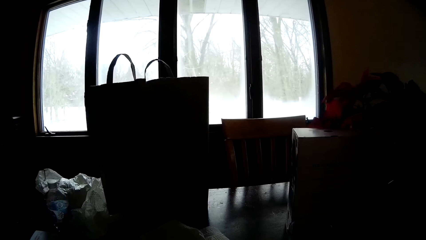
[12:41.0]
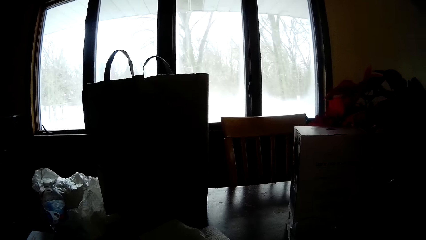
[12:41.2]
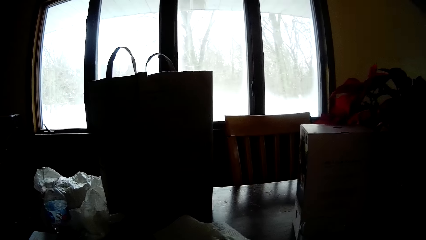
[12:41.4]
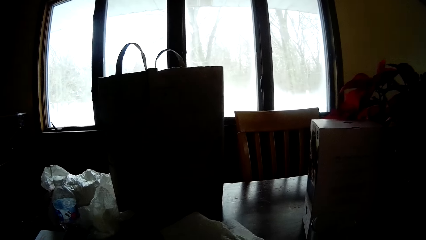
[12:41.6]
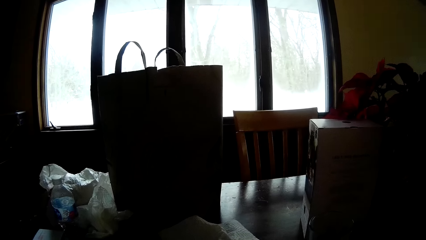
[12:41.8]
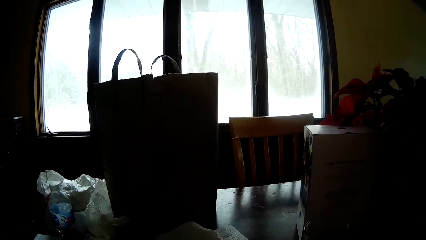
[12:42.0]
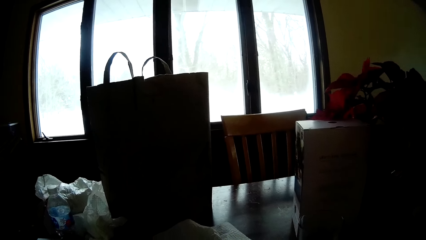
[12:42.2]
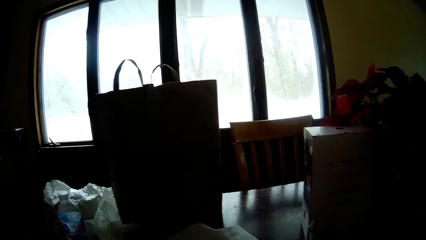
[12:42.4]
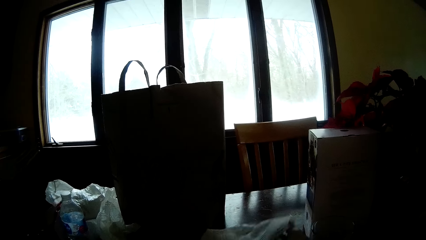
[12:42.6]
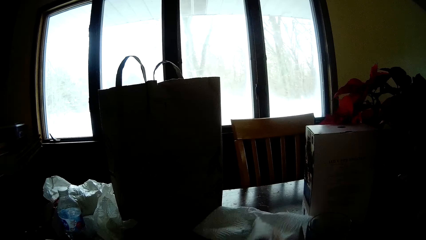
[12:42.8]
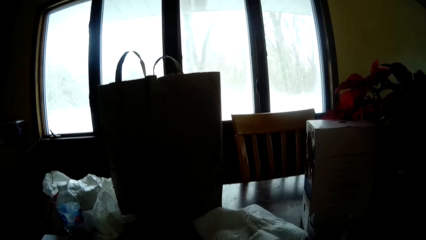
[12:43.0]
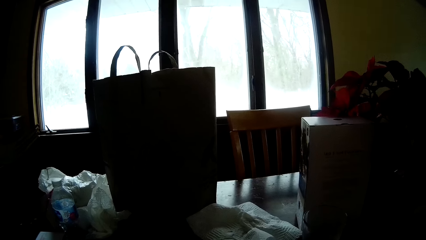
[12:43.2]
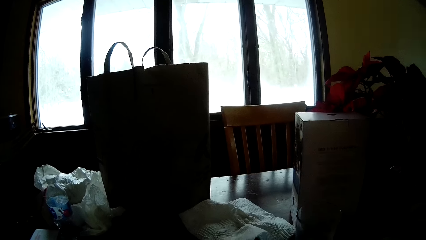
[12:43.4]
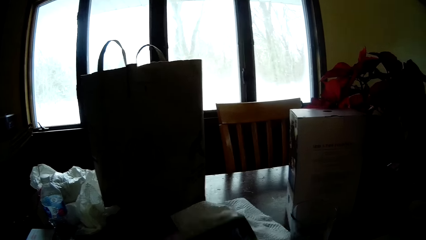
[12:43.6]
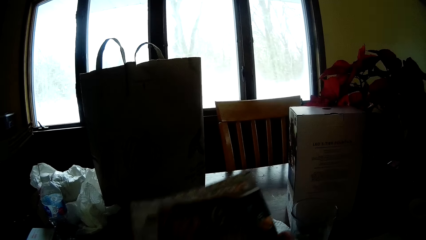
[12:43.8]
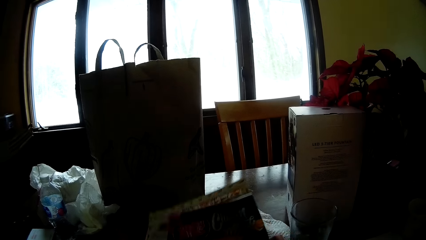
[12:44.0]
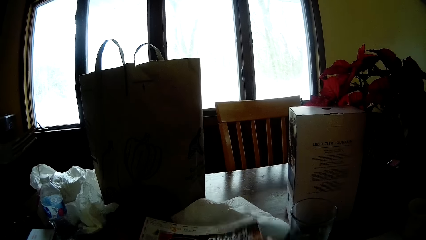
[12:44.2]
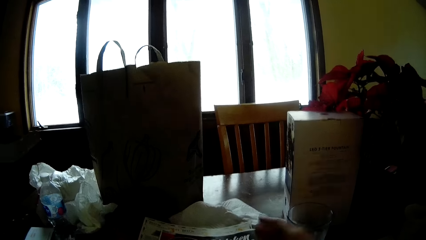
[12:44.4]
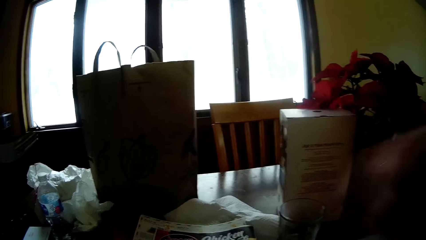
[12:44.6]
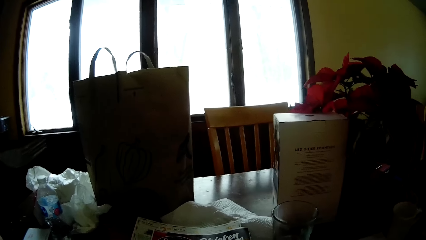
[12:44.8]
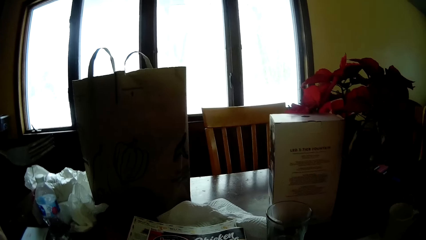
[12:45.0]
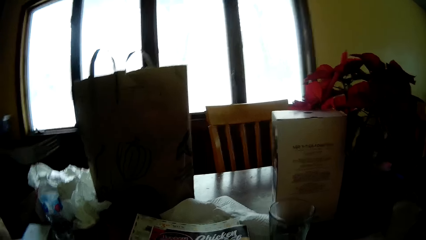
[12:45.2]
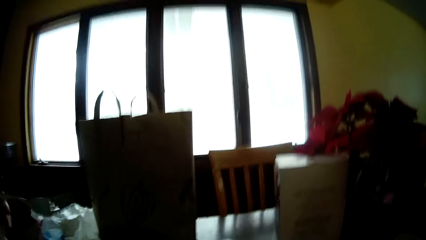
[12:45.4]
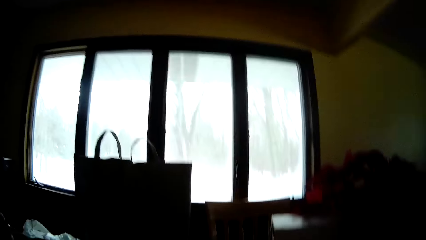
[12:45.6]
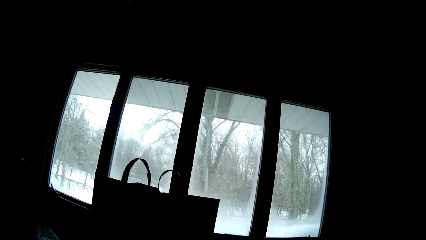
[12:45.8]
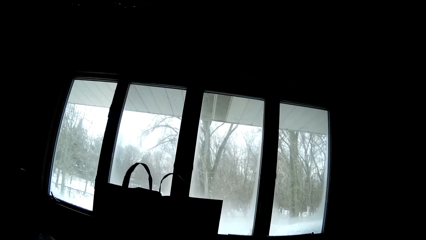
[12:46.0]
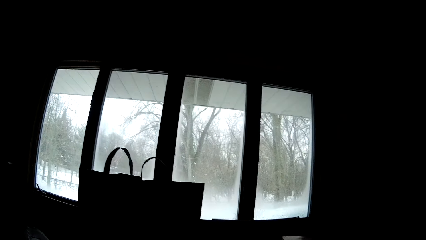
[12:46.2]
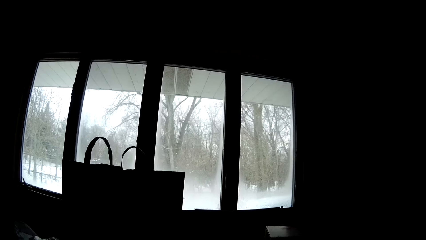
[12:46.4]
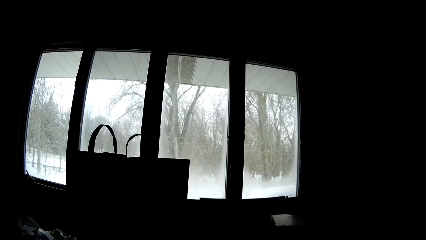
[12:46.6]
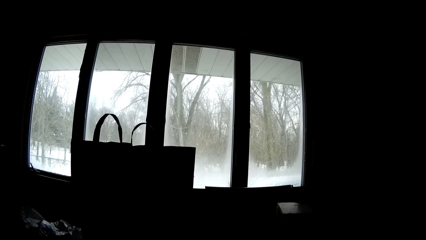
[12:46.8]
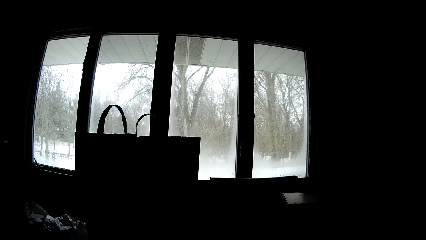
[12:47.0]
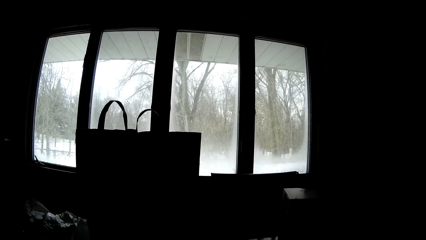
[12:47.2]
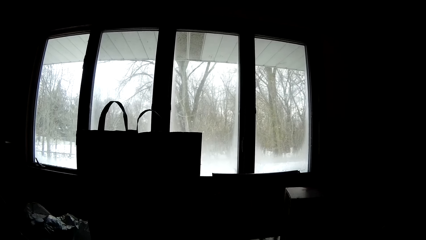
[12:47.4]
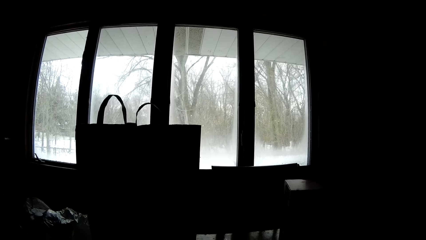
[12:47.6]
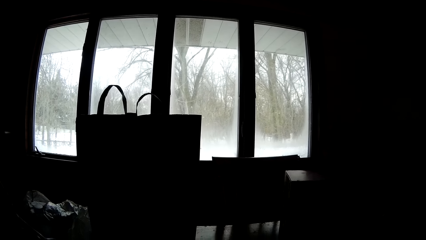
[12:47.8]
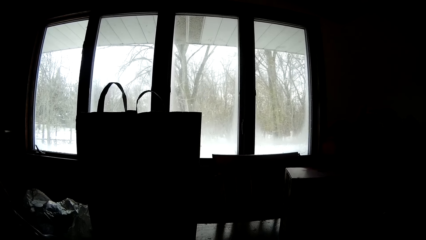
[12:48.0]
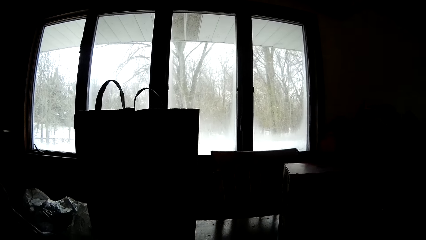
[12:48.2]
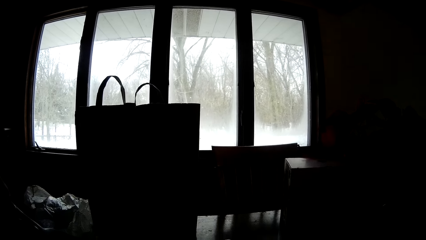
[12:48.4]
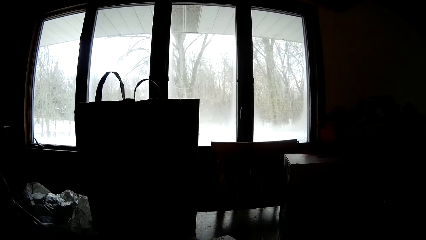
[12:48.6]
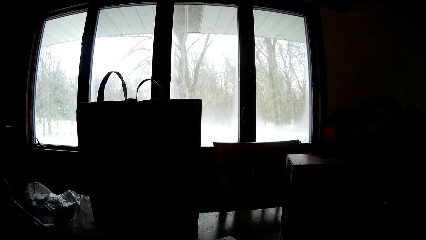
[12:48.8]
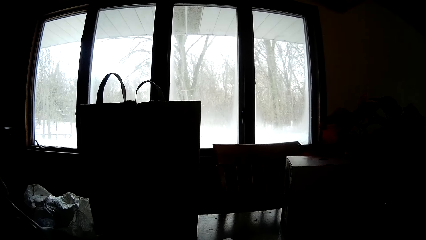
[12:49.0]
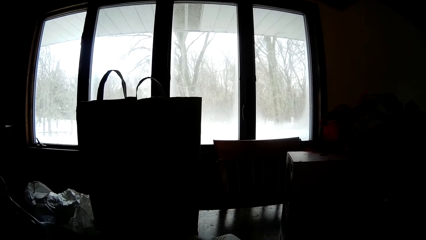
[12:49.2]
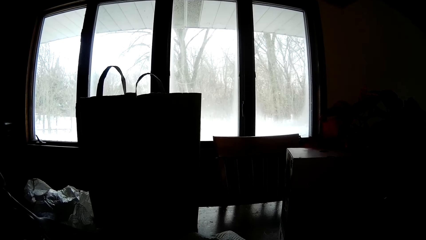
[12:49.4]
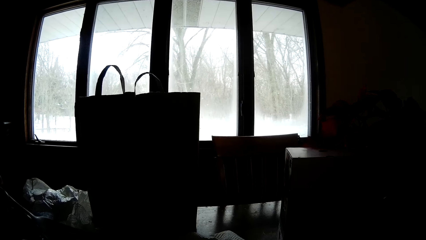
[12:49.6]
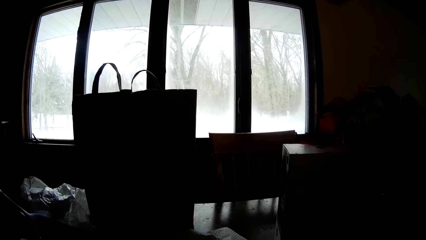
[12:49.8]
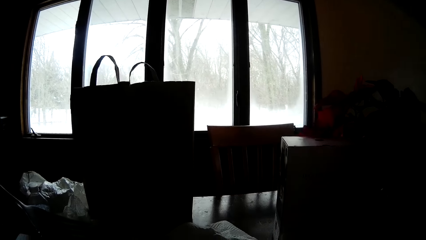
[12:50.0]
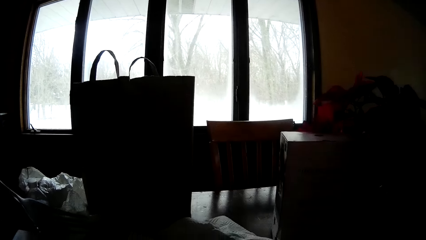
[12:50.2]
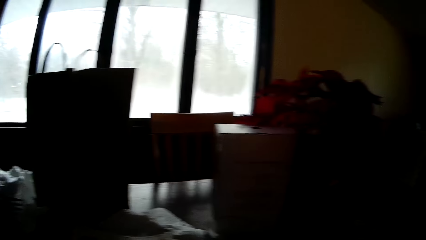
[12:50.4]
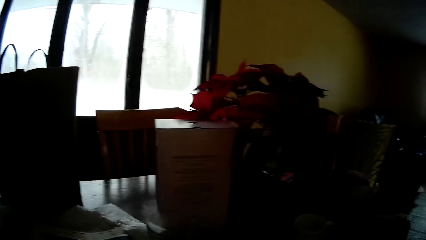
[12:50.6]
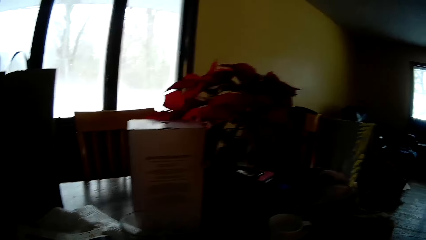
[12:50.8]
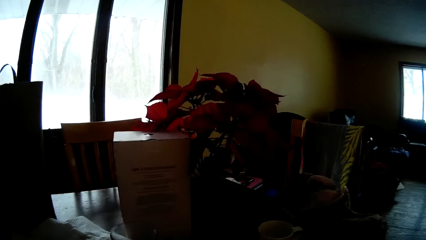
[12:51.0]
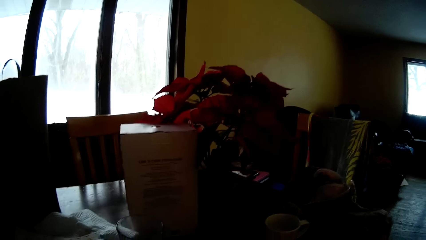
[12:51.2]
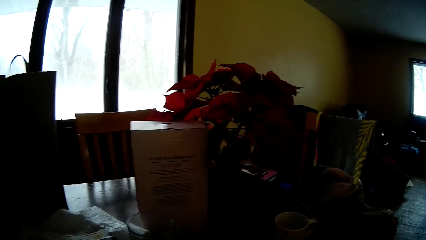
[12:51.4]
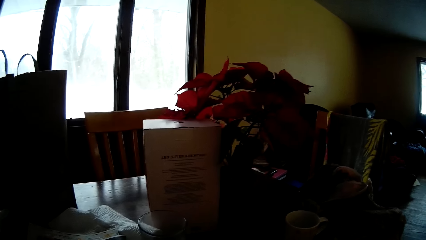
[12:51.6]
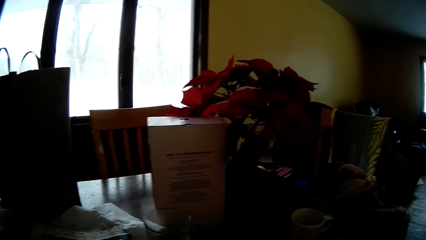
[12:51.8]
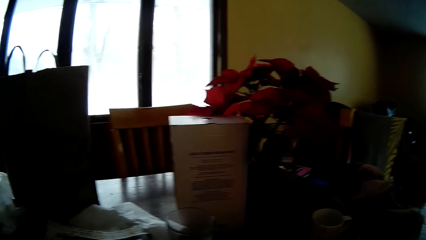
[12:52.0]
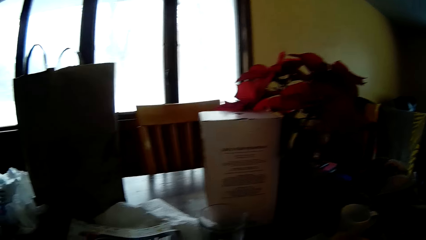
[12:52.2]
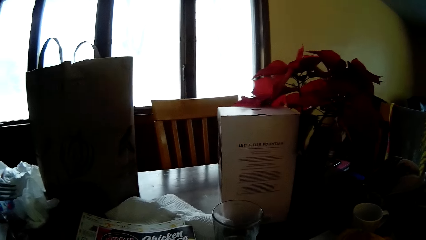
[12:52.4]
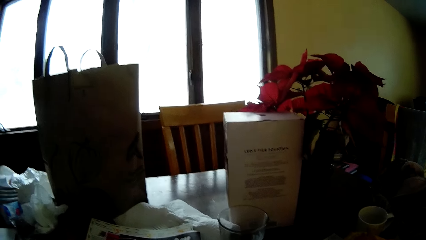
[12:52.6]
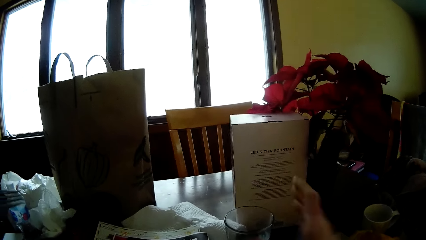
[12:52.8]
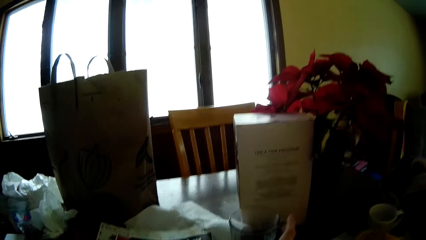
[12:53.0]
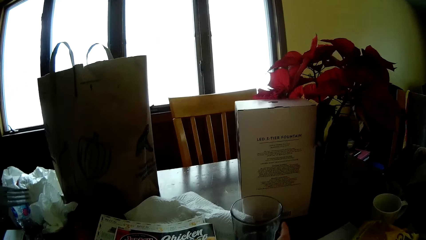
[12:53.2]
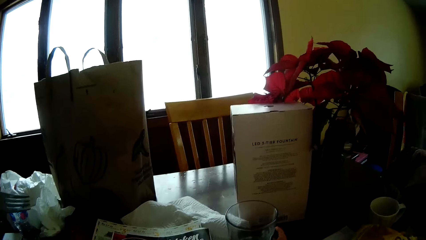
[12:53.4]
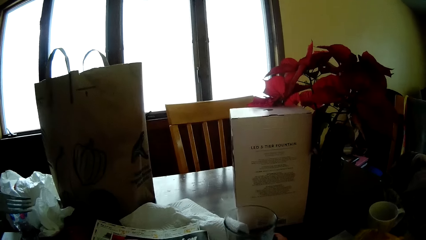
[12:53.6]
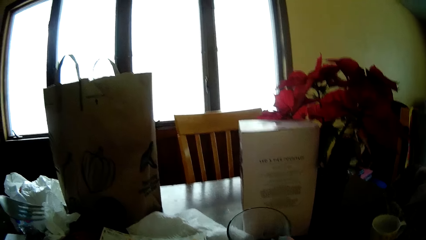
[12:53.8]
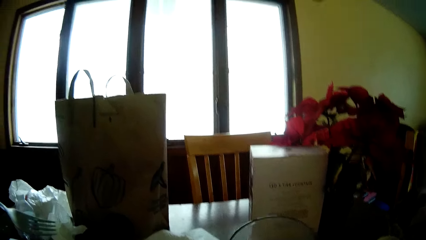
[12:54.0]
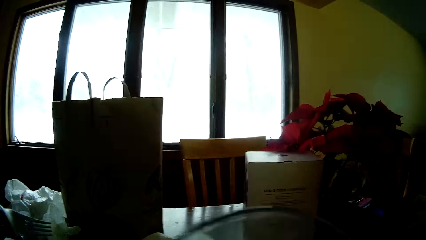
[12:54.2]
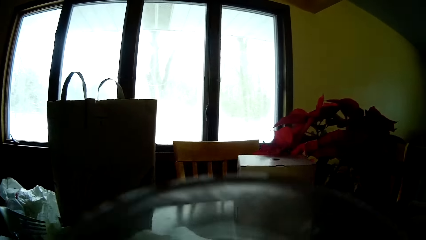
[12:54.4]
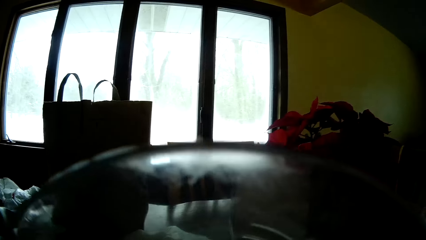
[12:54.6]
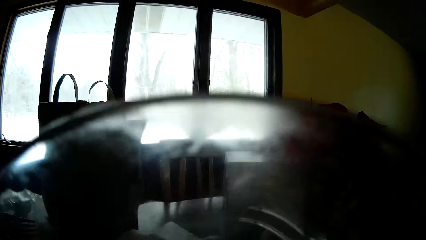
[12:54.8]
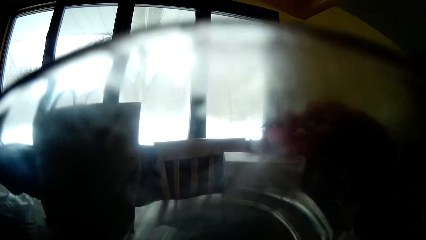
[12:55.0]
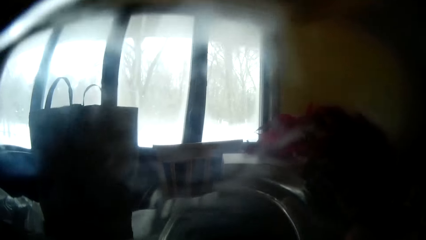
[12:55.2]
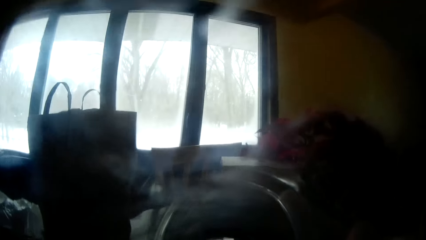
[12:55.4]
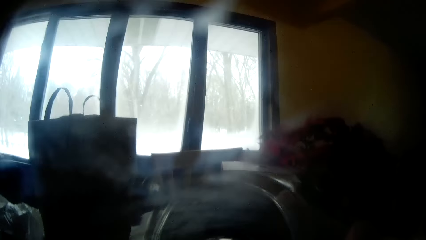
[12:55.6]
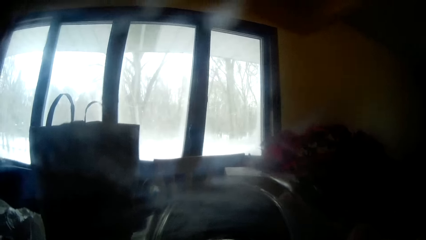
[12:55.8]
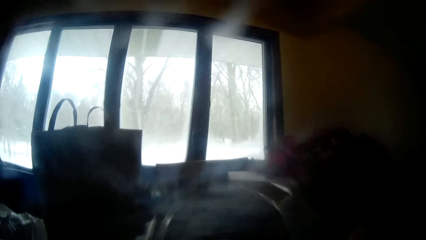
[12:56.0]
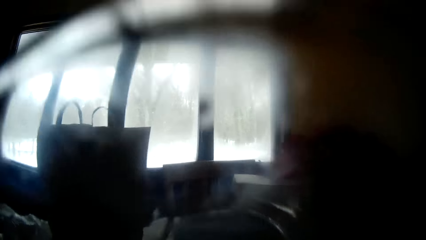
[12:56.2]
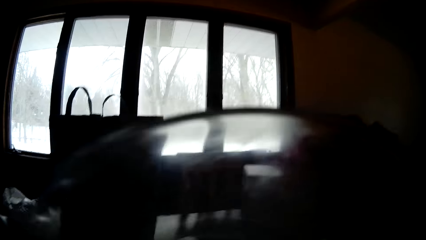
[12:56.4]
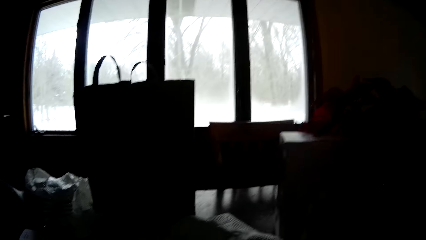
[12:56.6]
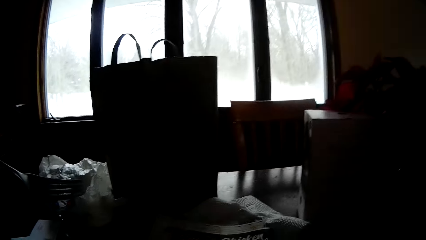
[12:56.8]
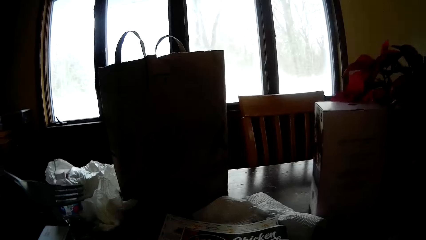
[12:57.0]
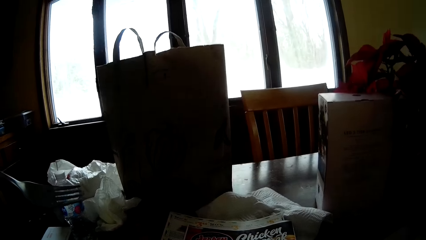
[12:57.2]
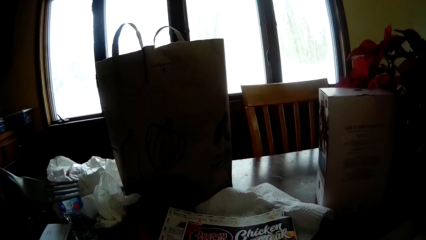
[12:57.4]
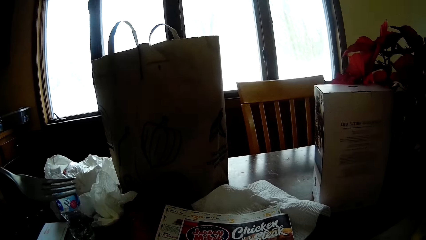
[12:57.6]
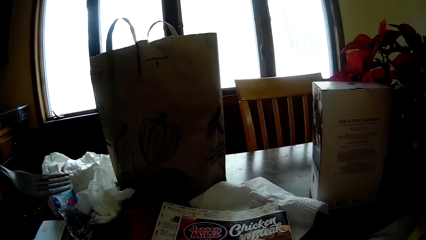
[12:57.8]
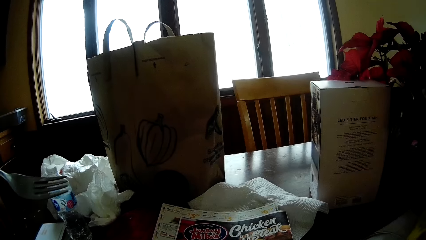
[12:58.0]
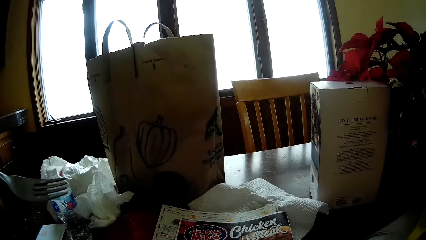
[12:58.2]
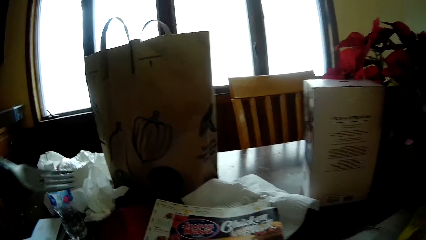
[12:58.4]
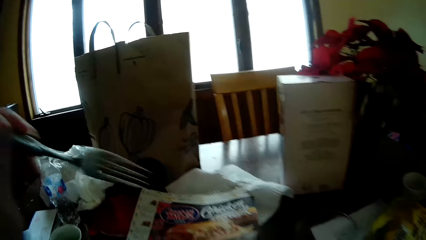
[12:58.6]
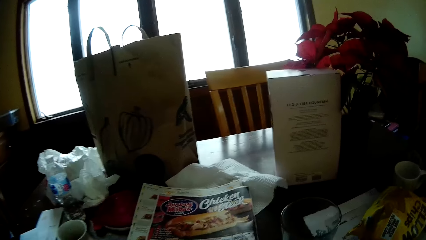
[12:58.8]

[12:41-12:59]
The camera wearer moves the tissue on the dining table with his right hand. He places magazines on the table. He looks outside. He looks around. He picks up a glass cup with his right hand from the dining table. He drinks water from the glass cup in his right hand. He drops the glass cup on the dining table with his left hand.
